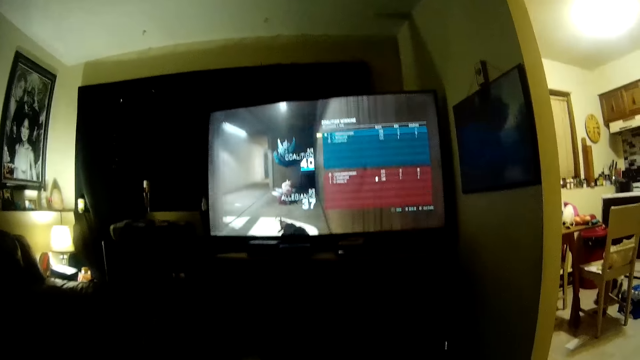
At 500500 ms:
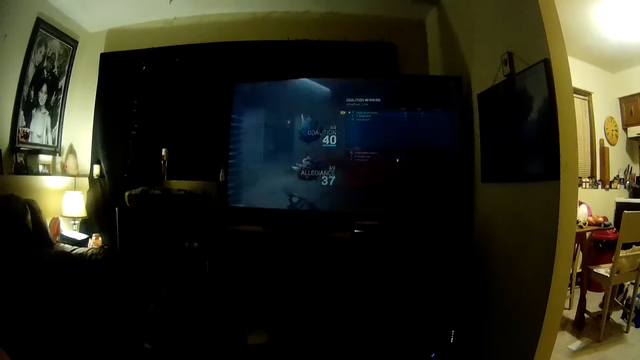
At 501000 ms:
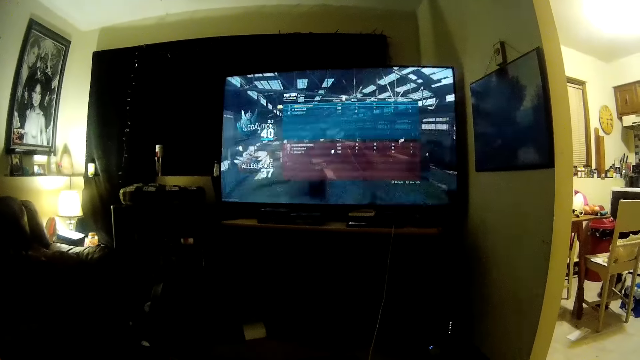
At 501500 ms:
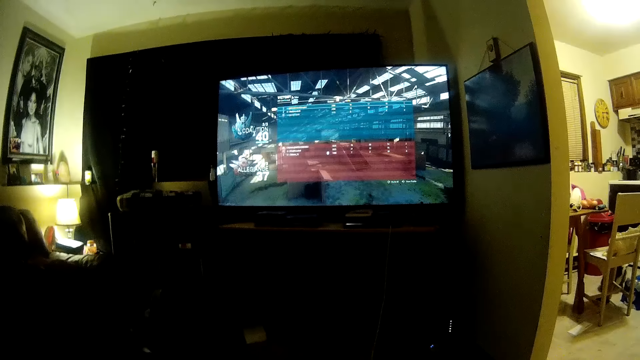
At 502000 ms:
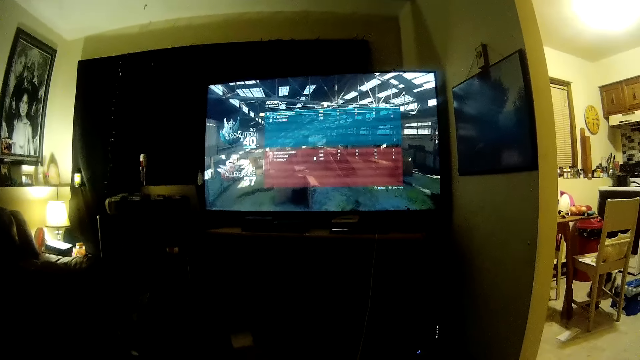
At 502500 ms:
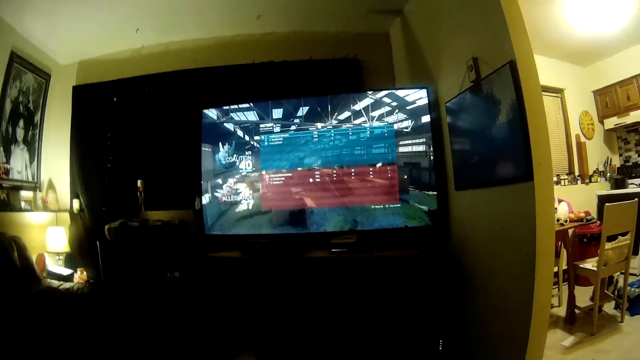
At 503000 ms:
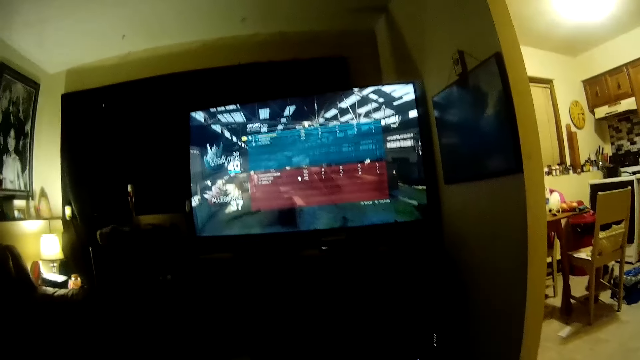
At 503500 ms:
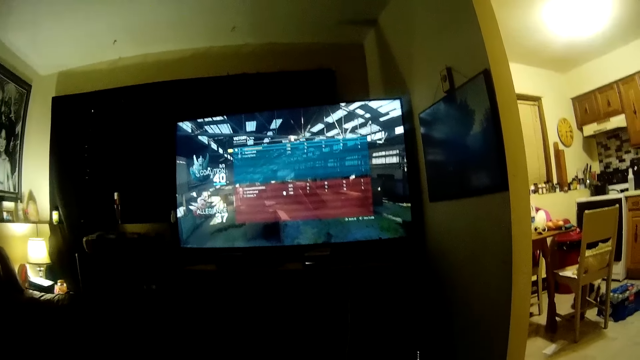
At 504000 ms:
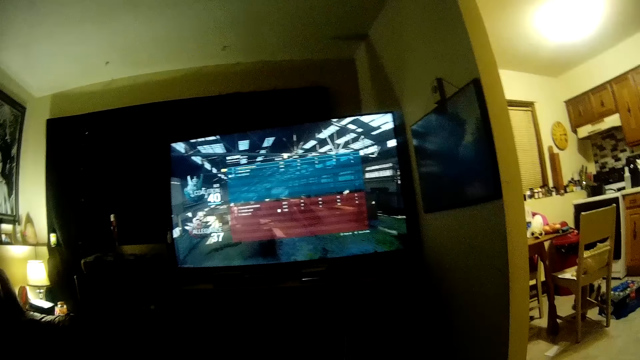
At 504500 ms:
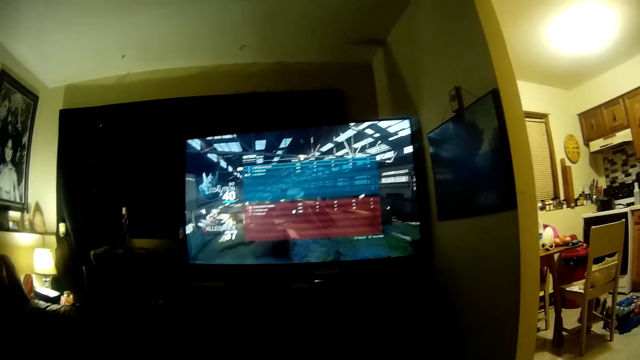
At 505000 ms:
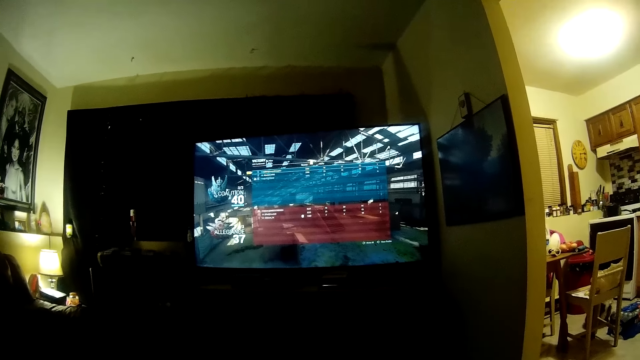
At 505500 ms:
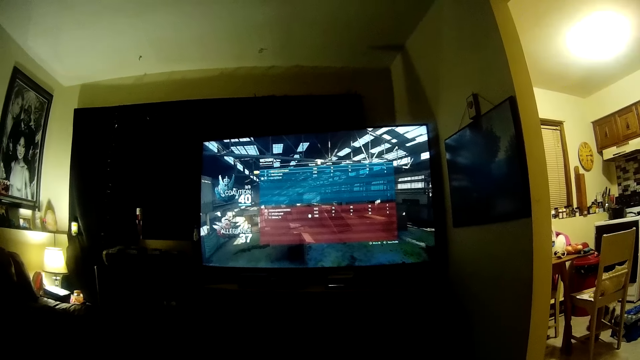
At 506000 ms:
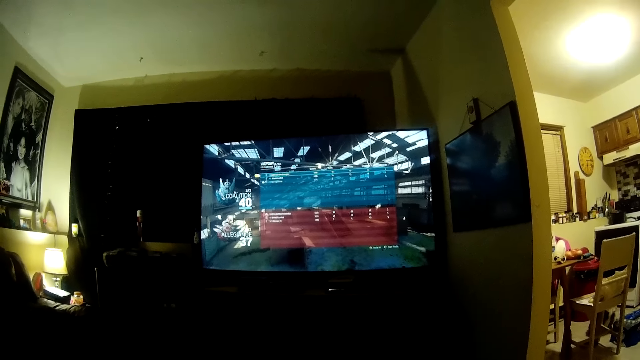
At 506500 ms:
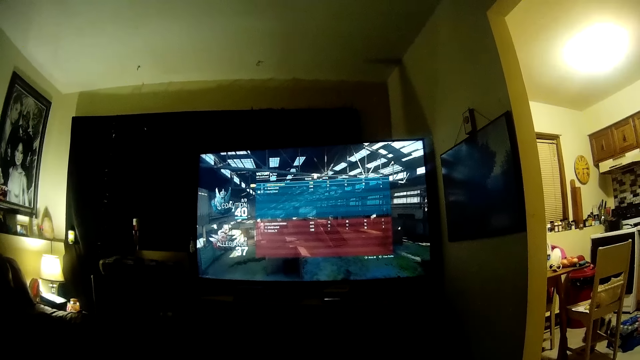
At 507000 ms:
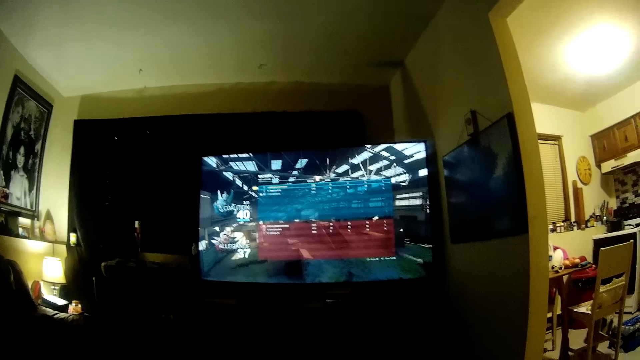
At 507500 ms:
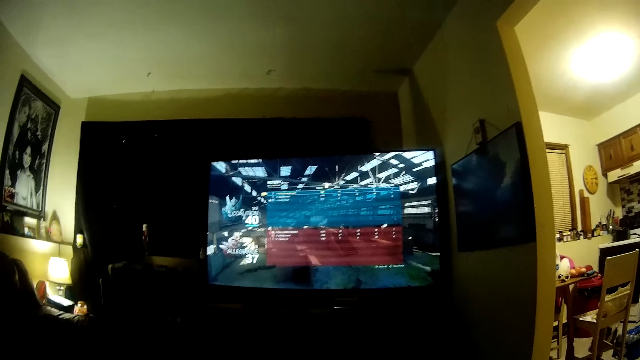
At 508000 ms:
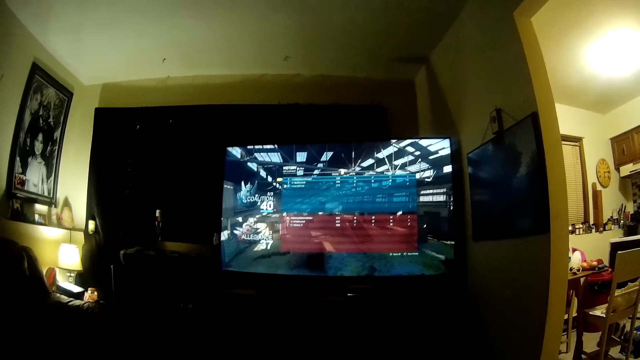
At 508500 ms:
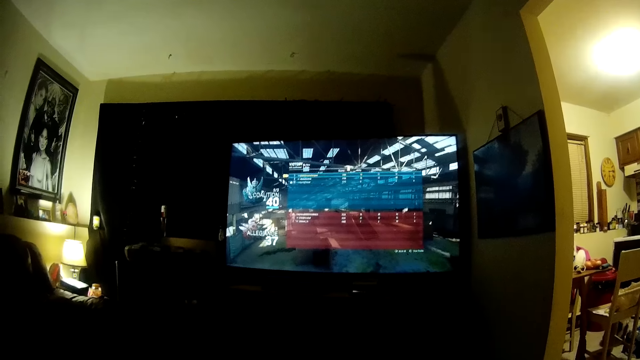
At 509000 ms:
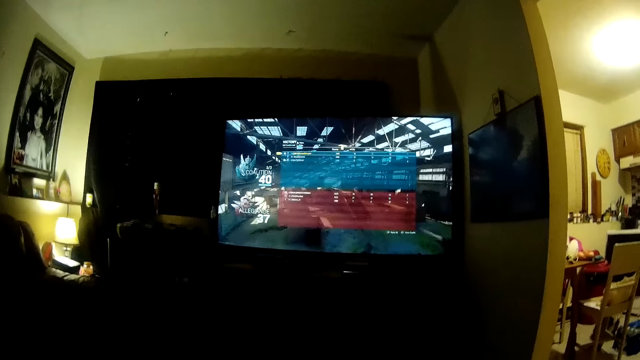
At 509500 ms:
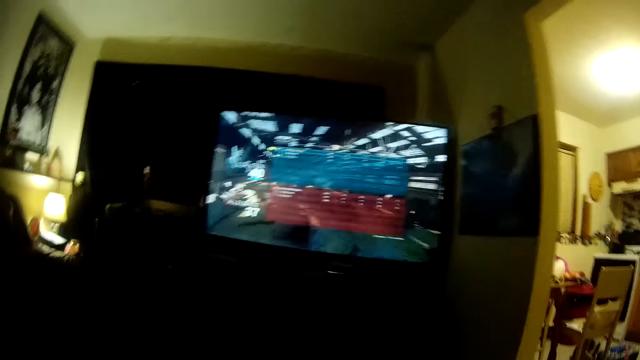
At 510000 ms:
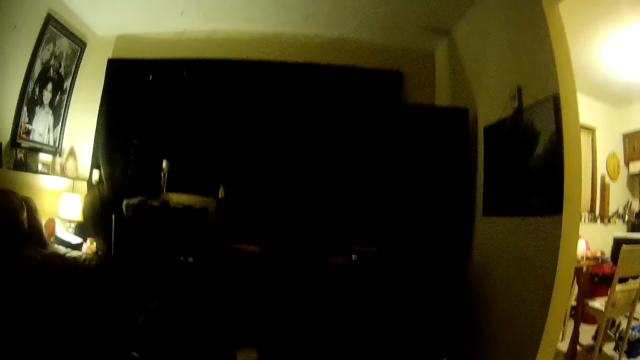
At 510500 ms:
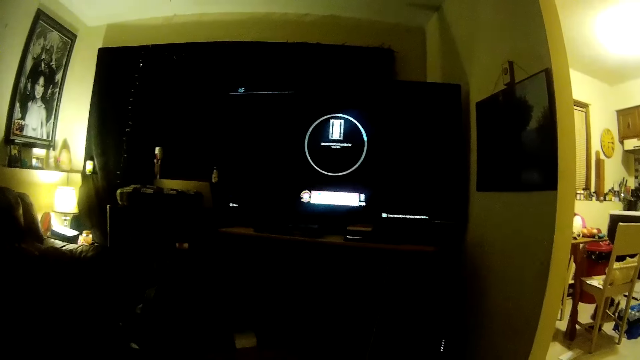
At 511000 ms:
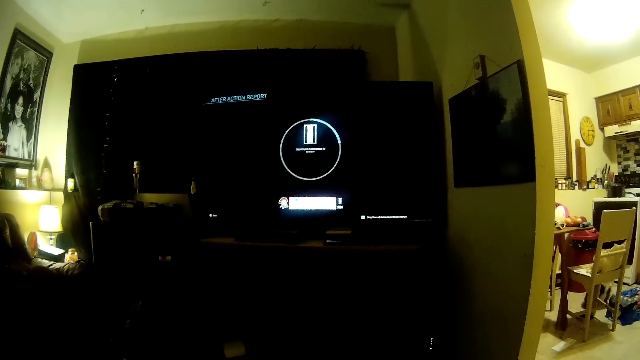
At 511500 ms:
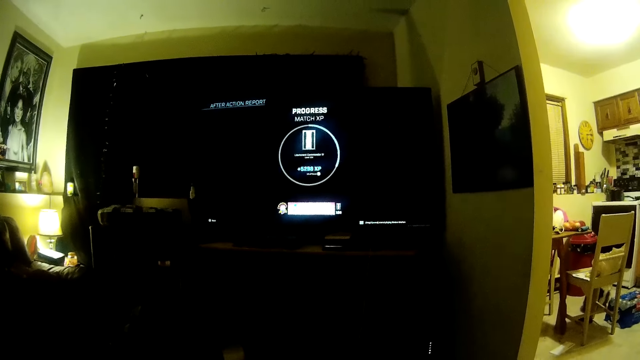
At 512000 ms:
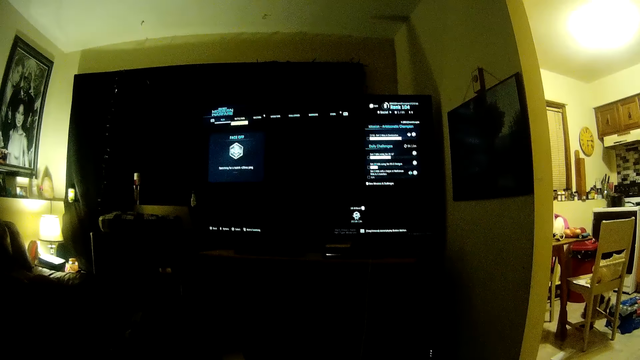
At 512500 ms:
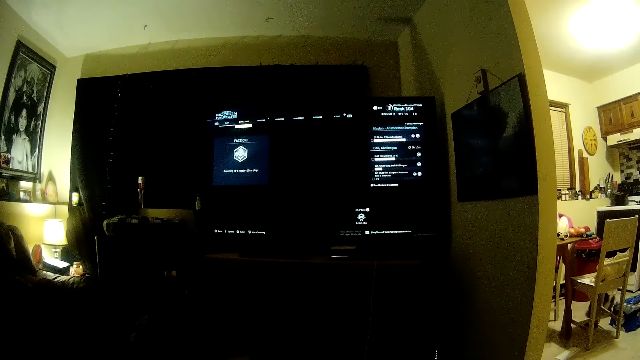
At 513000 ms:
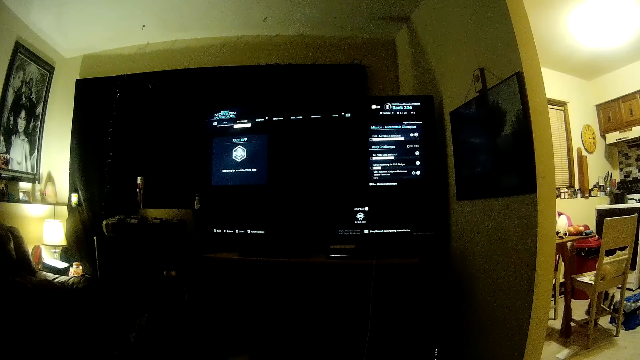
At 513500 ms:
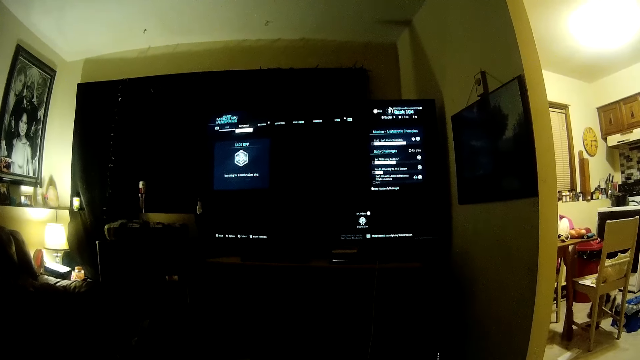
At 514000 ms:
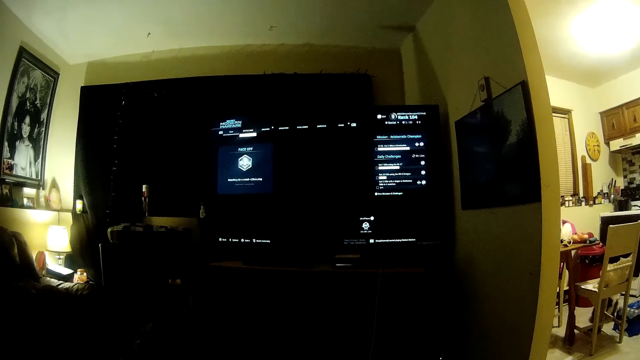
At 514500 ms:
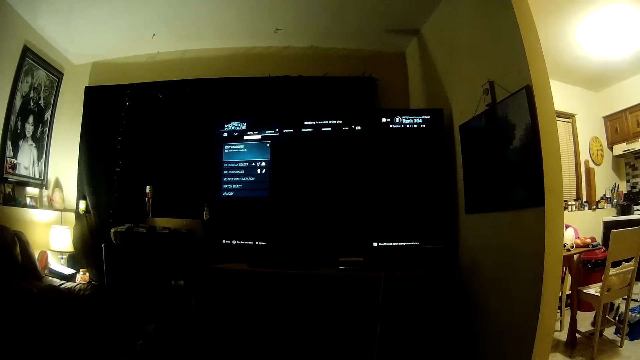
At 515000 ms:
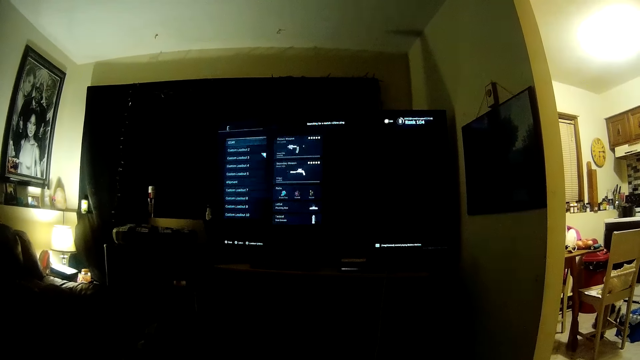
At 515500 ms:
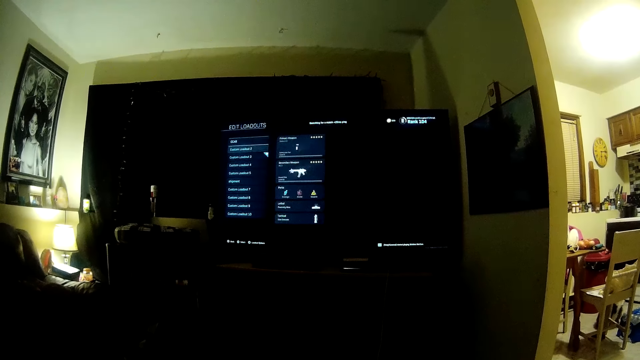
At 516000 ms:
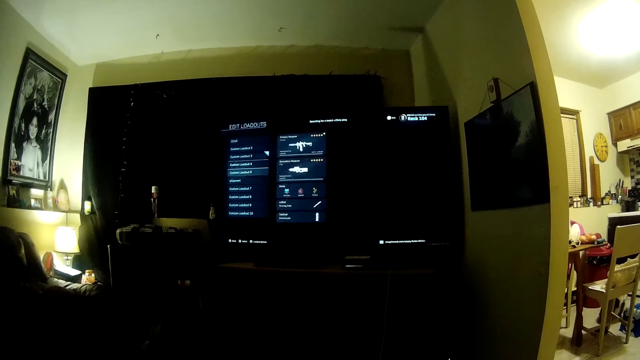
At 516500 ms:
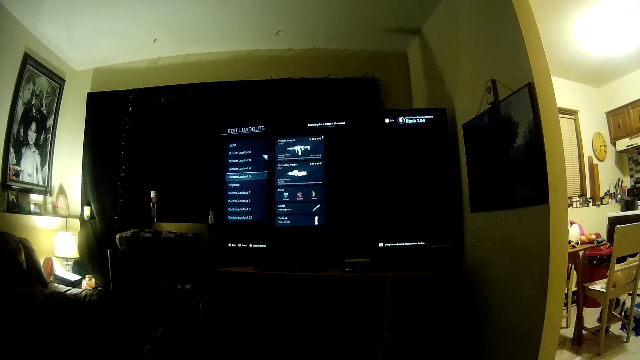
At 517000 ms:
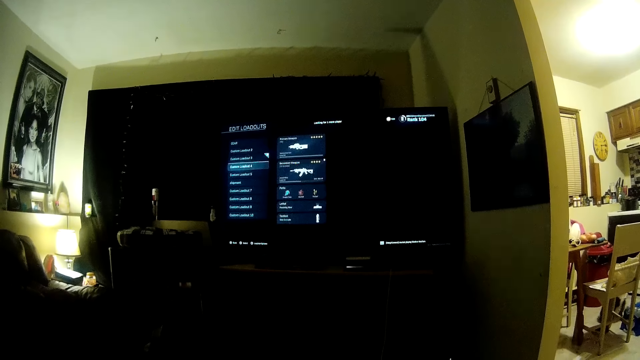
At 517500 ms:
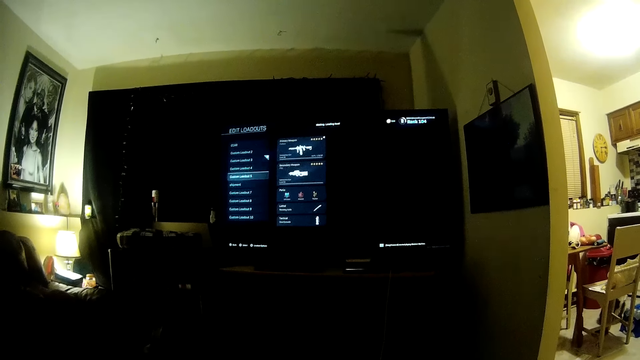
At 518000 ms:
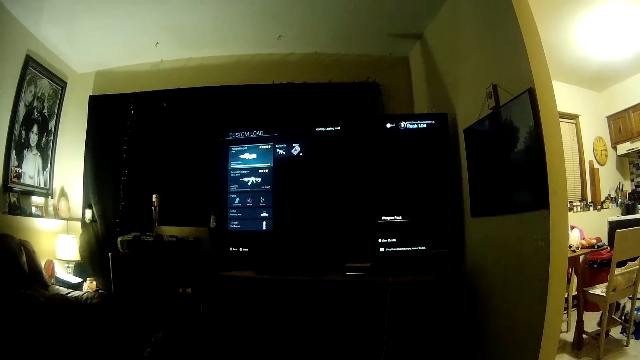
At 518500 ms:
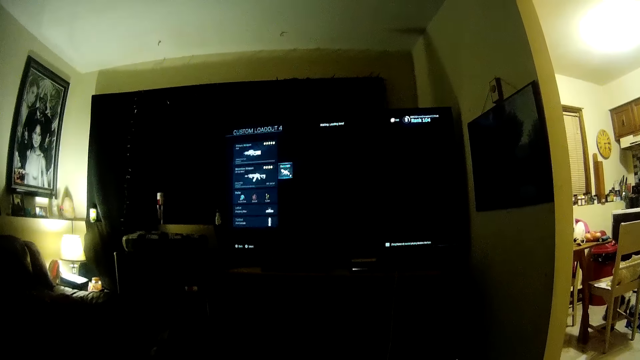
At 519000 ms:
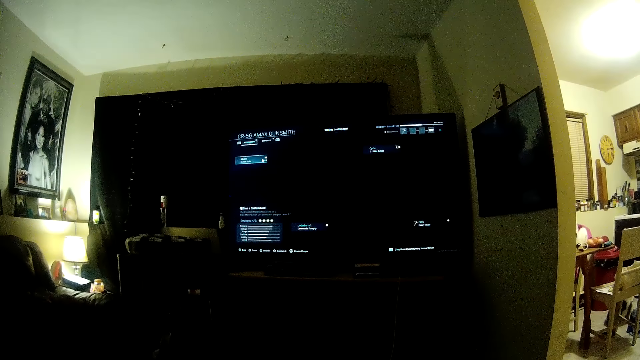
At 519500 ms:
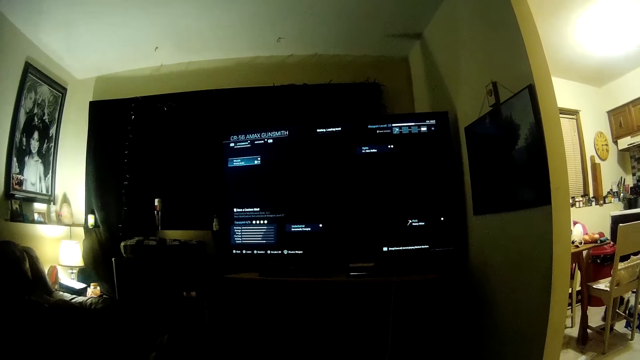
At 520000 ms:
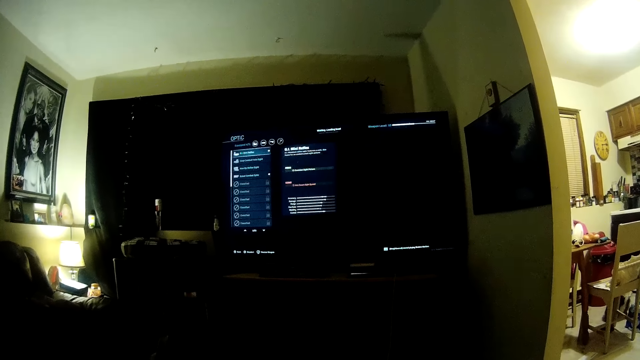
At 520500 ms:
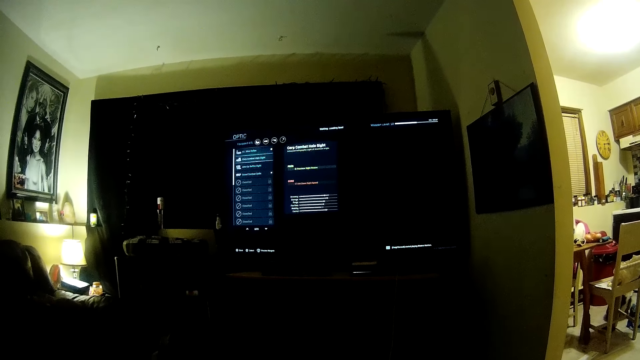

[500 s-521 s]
The camera wearer searches something on the screen. They end the video game. They change the settings of the video game with the video game controller.
